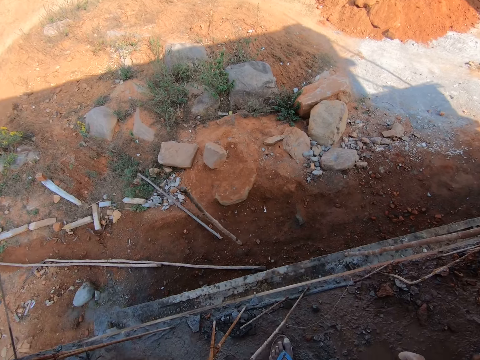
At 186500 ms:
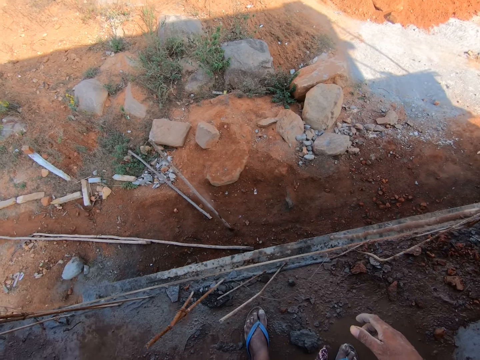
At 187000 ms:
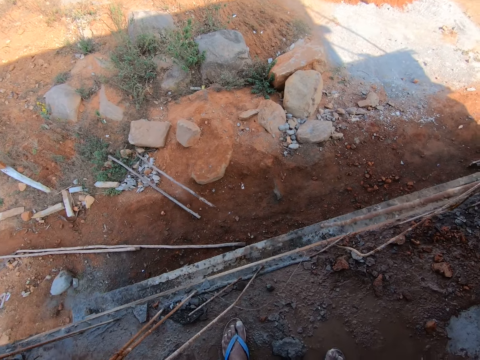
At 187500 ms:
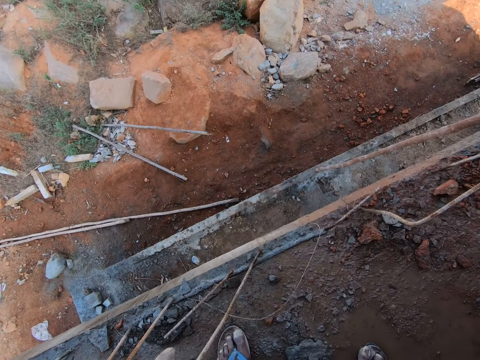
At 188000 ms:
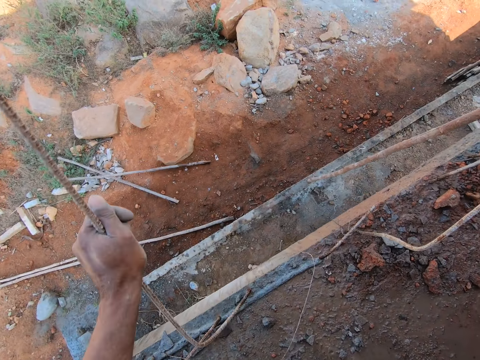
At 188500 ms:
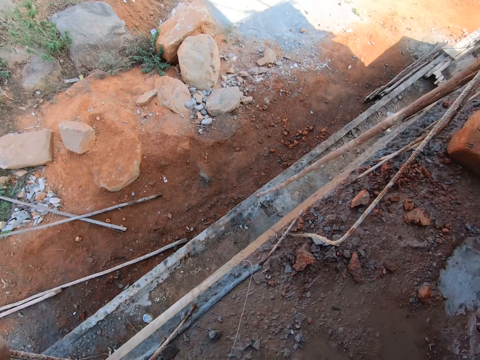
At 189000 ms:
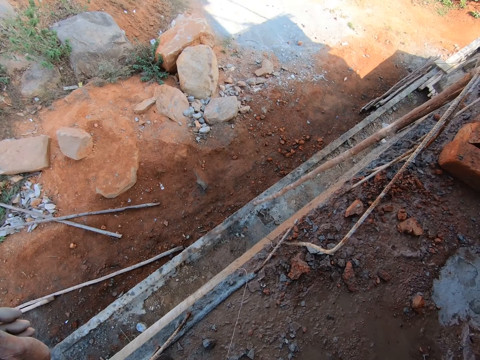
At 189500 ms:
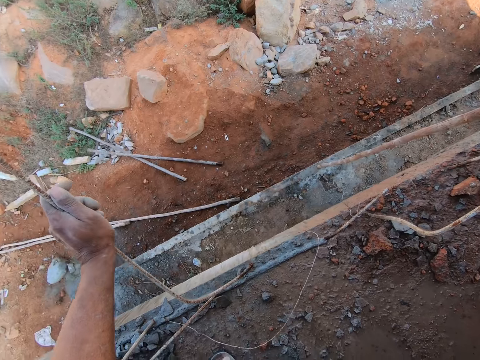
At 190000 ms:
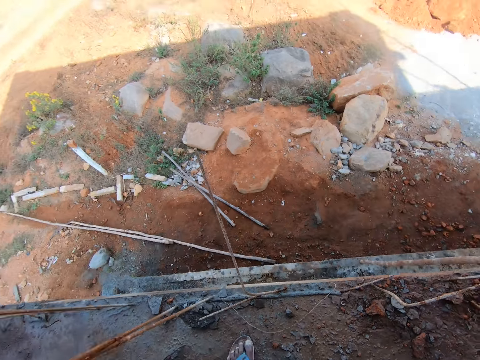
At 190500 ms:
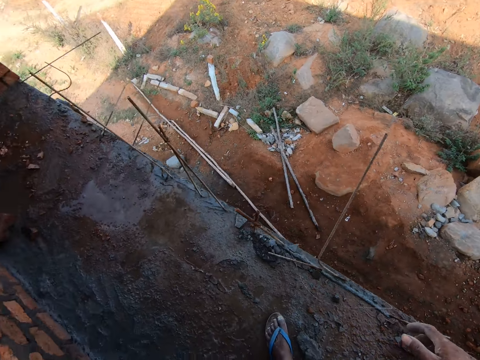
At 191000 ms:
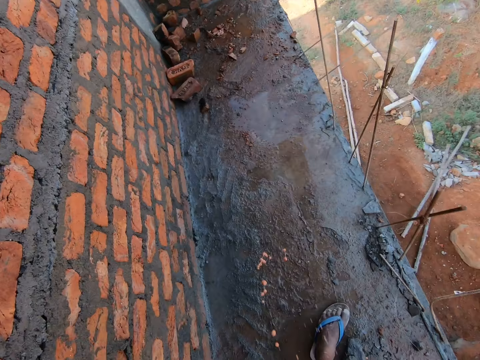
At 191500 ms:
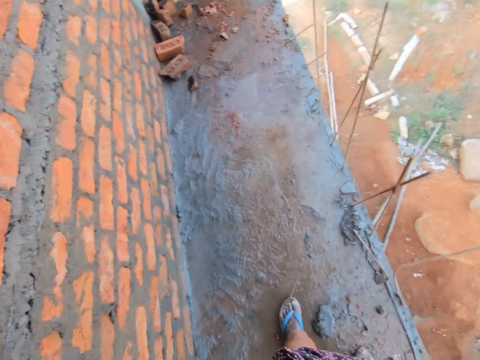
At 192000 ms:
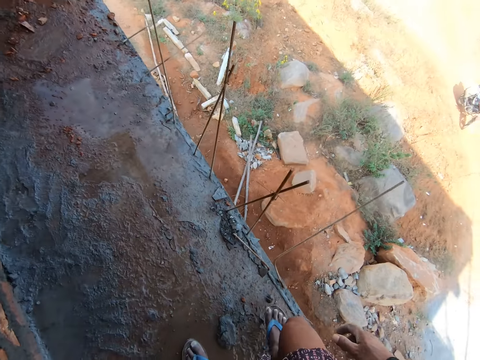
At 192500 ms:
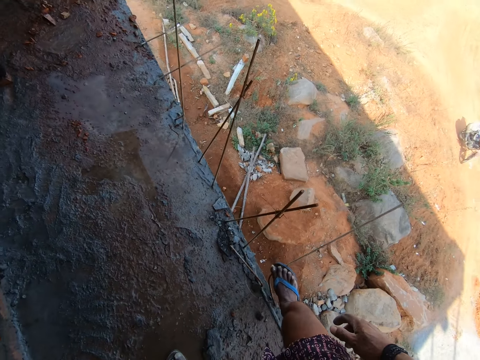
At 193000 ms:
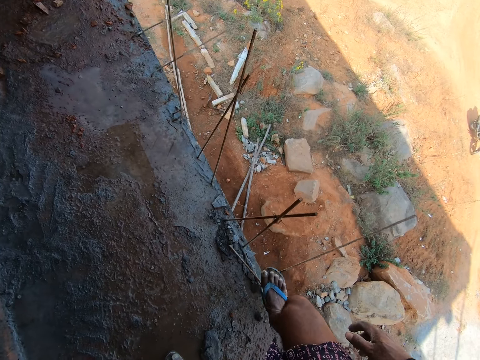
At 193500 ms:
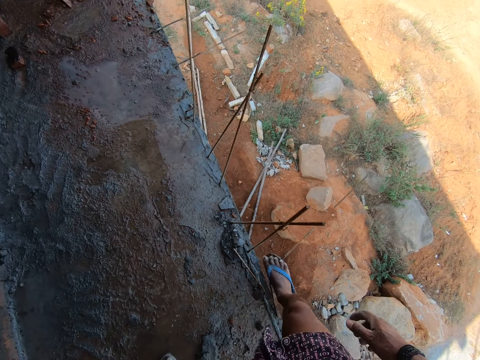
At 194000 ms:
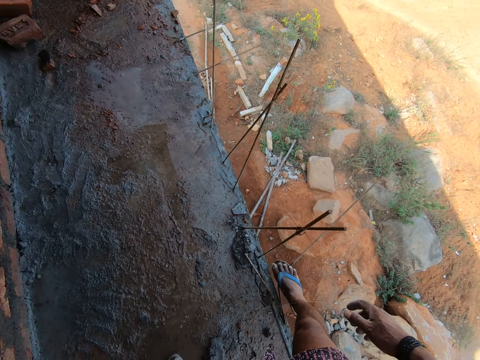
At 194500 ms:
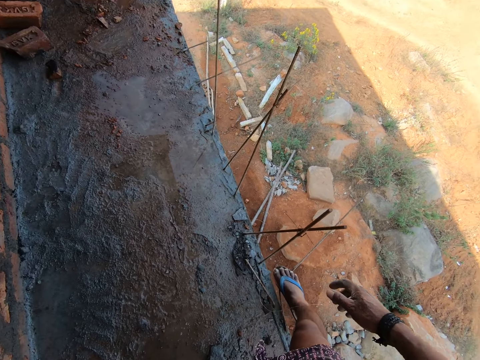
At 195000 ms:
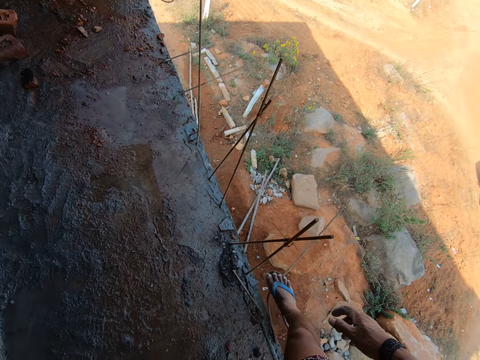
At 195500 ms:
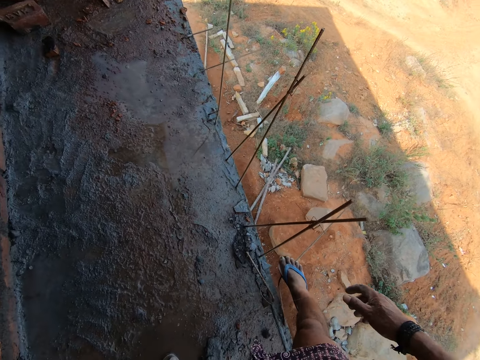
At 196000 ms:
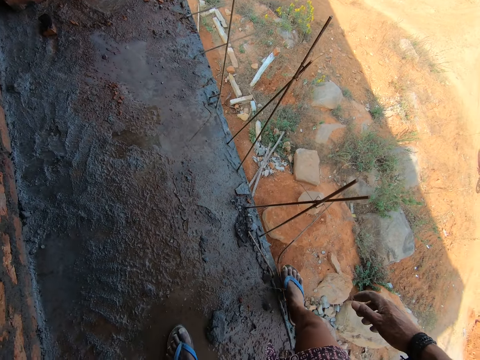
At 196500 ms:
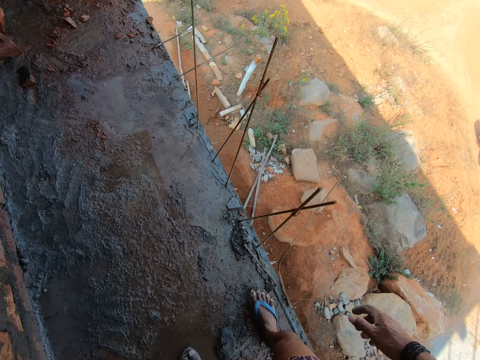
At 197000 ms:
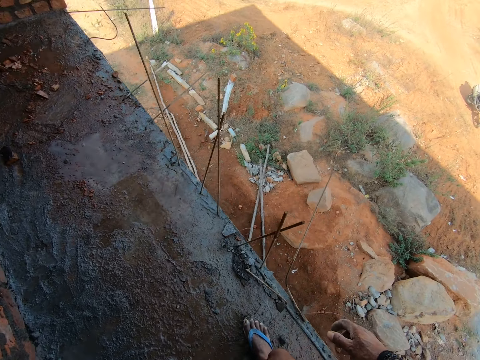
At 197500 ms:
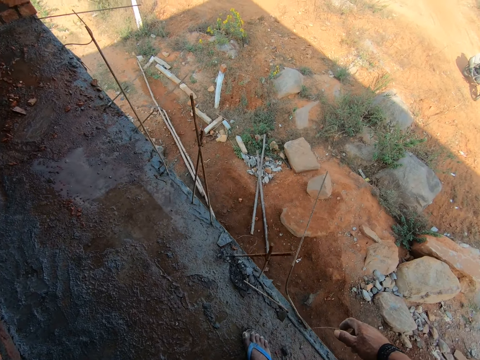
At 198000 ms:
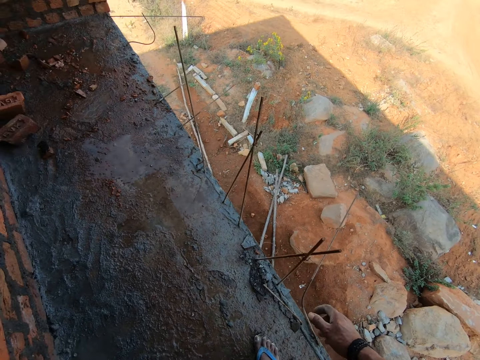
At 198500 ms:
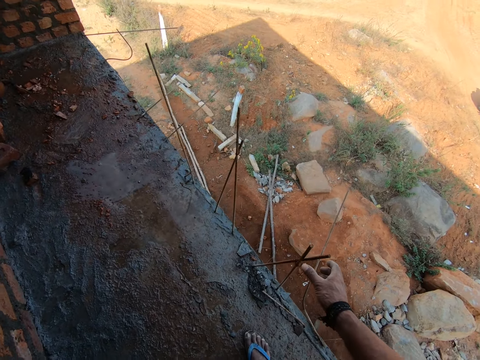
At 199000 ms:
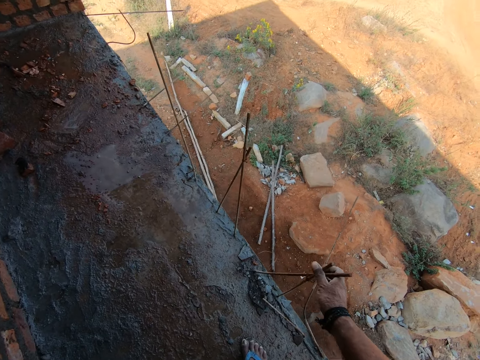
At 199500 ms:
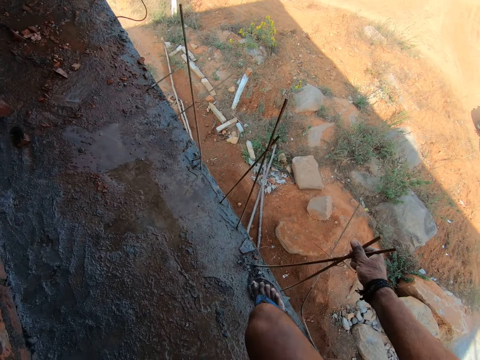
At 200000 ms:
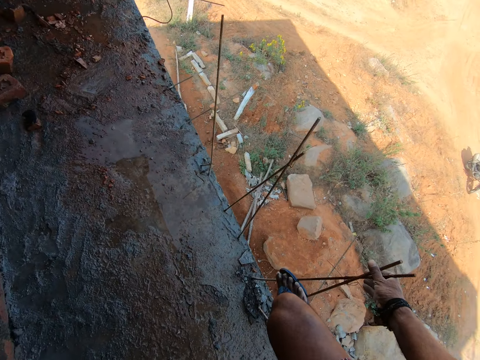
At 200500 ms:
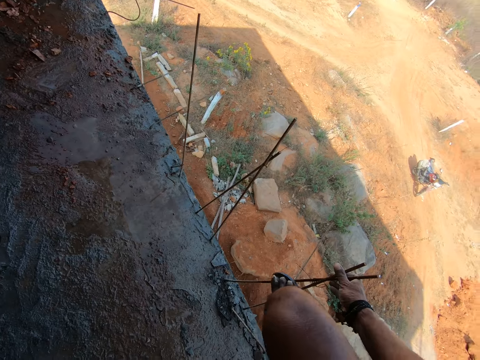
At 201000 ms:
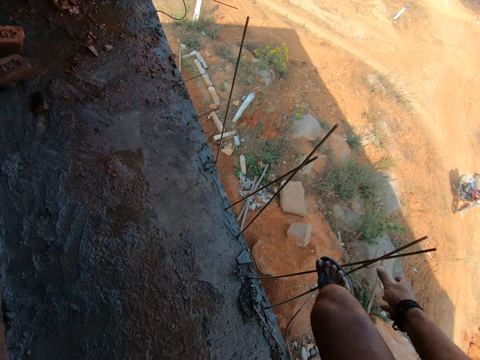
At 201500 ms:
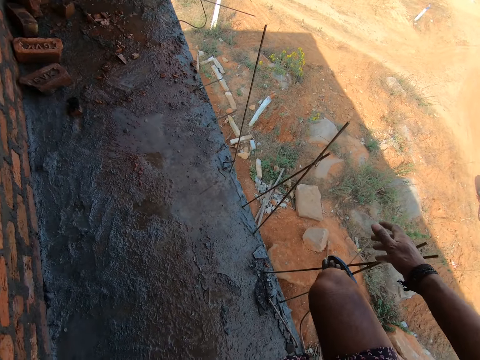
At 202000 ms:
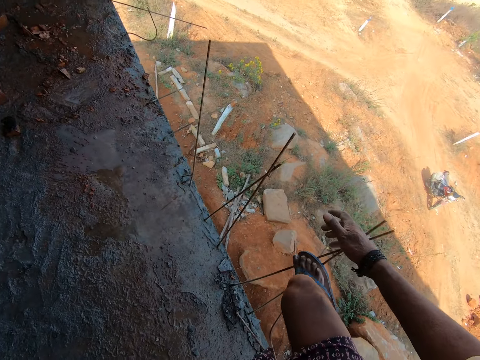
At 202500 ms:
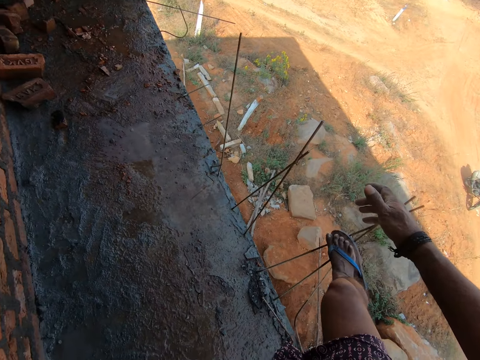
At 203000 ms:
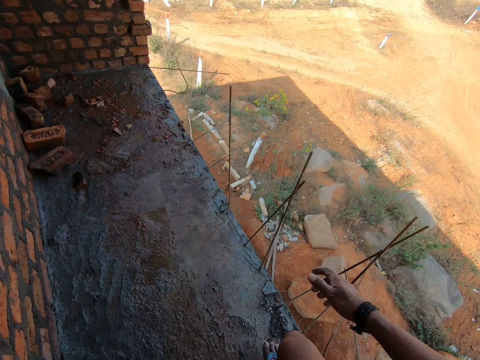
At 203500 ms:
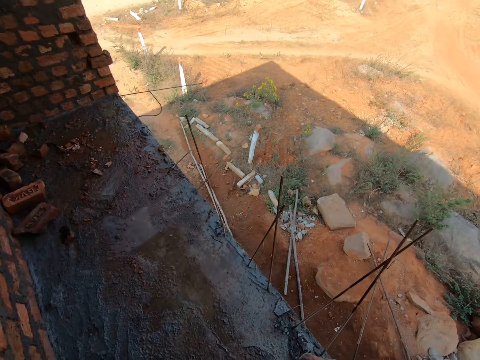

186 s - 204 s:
The camera wearer throws down the wooden pole. They bend a metal rod with the left hand. They bend the metal rod with the right foot. They touch the metal rods. They bend the metal rods with the right foot.

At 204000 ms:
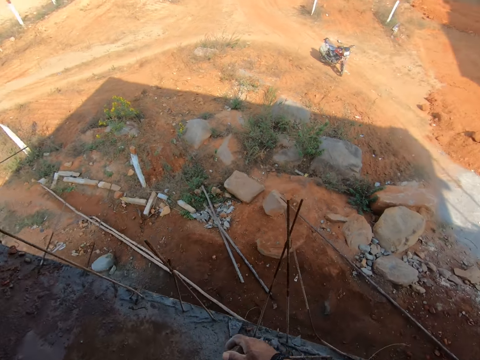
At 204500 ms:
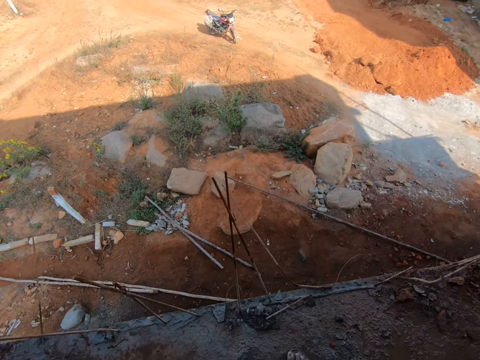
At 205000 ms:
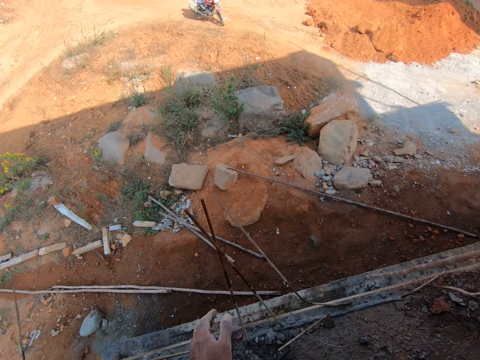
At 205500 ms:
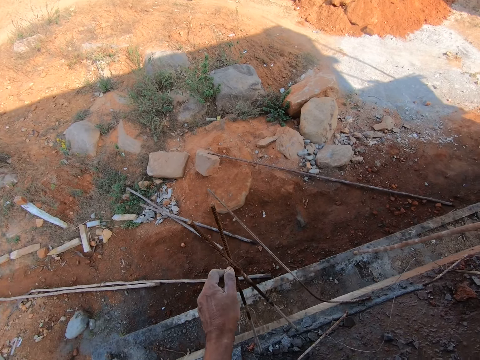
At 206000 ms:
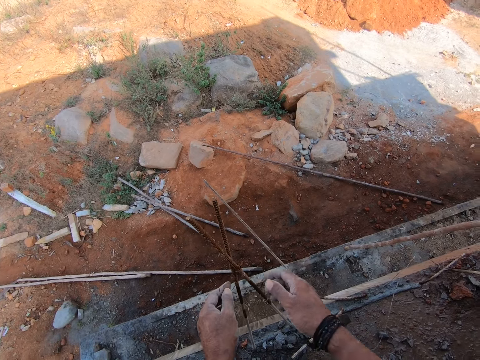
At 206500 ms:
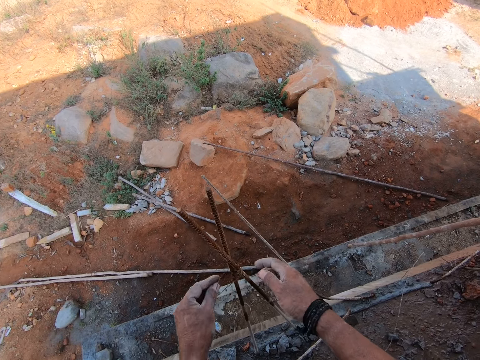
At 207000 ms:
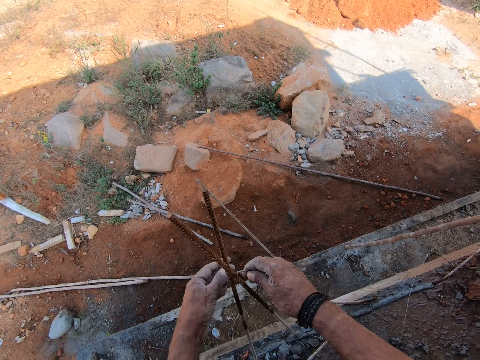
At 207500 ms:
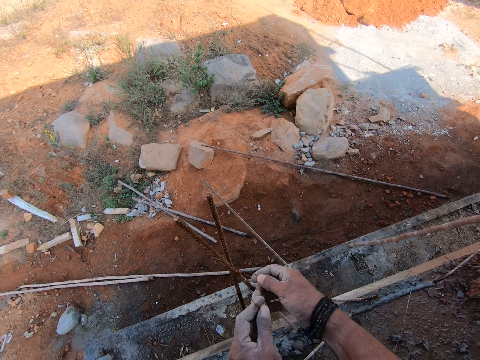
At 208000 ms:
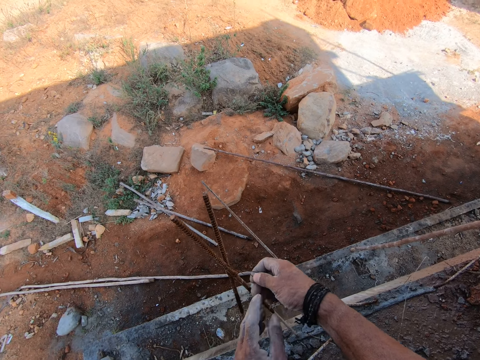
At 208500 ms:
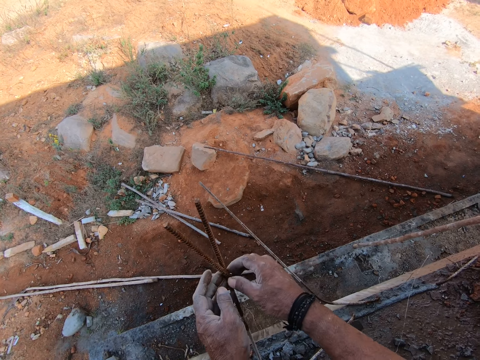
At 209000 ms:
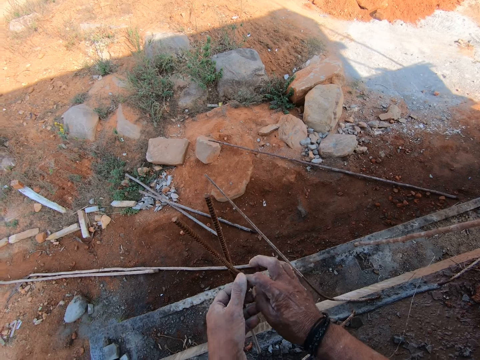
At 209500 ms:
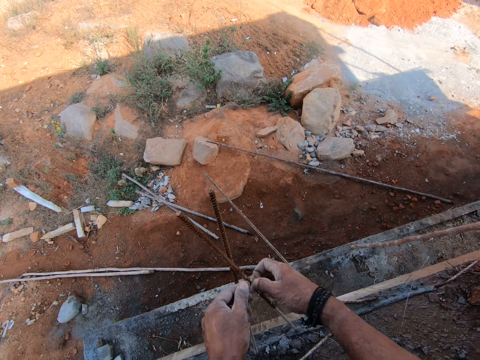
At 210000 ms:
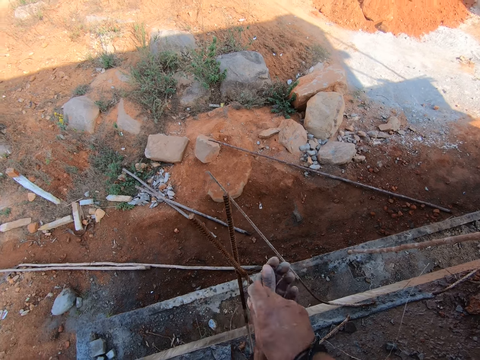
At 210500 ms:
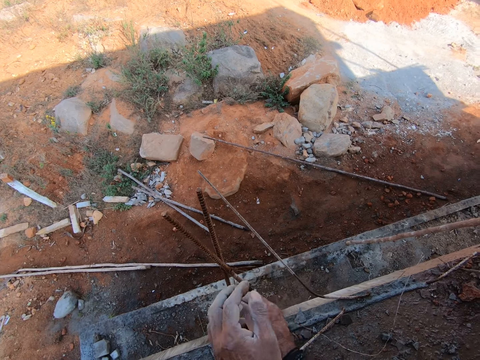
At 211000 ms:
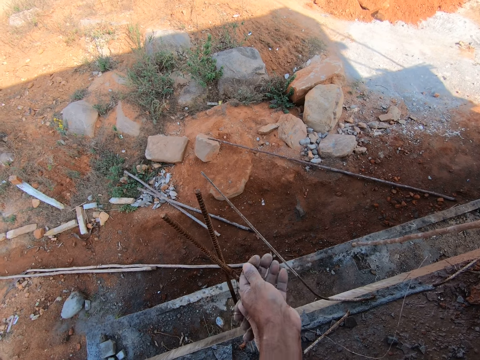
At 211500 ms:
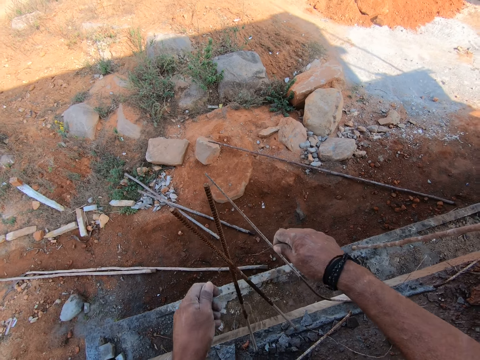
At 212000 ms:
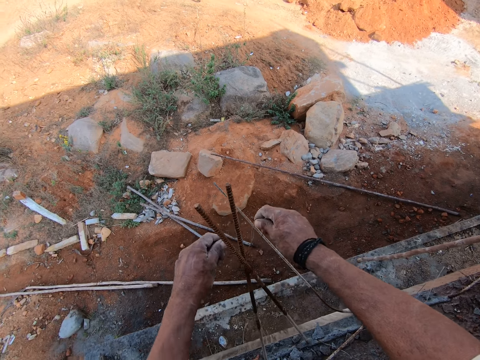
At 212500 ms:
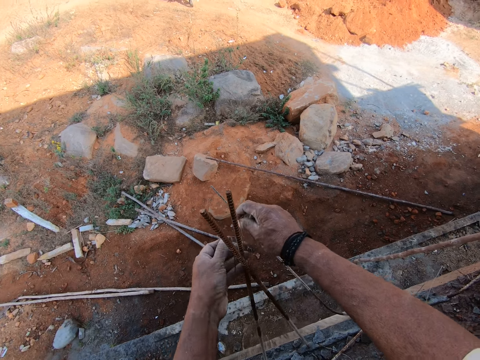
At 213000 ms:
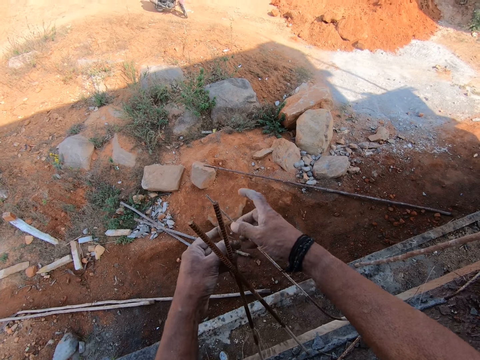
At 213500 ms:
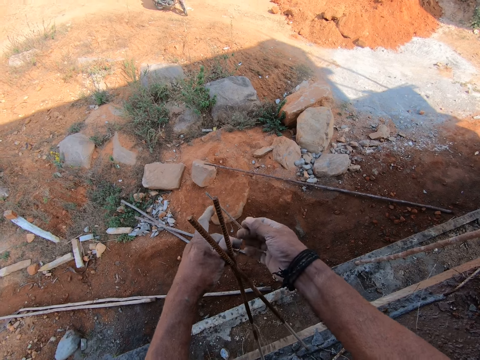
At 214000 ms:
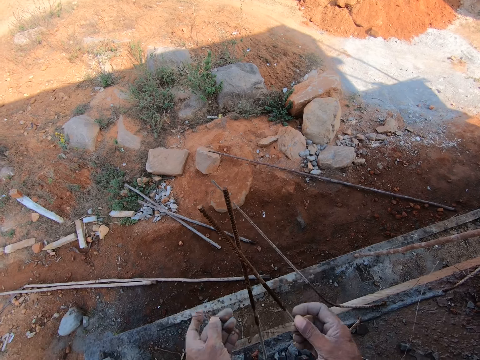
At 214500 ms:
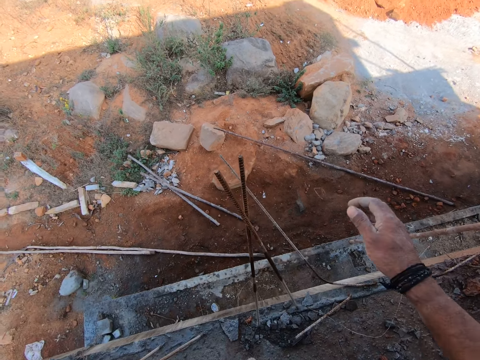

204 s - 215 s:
The camera wearer unties a steel wire. They remove the wire from the metal rod. They throw the steel wire away.
